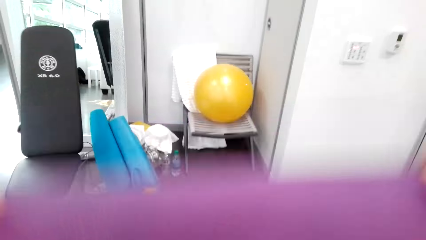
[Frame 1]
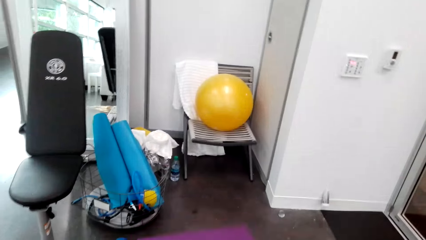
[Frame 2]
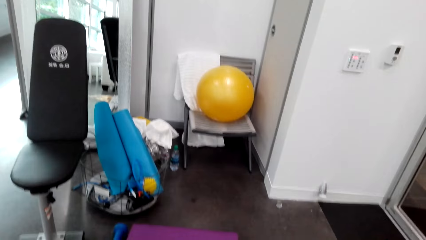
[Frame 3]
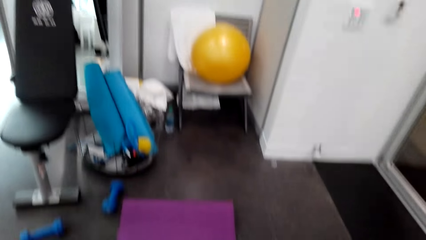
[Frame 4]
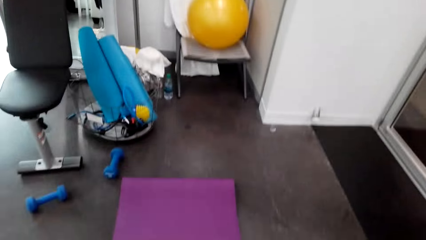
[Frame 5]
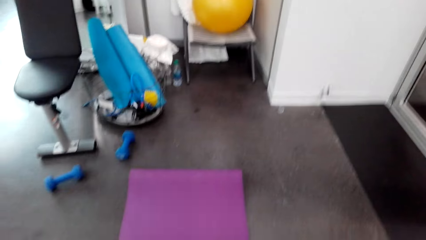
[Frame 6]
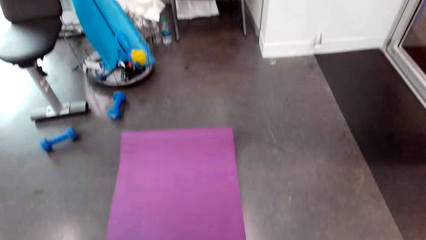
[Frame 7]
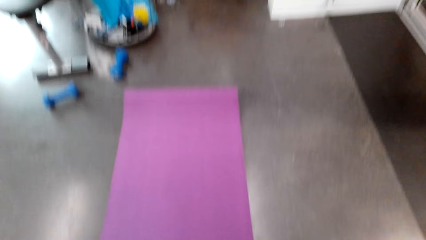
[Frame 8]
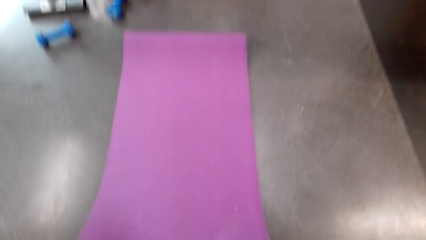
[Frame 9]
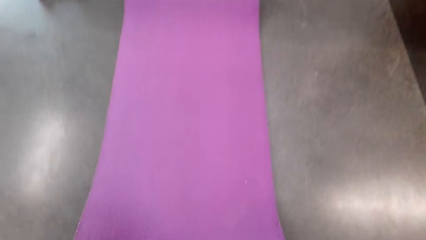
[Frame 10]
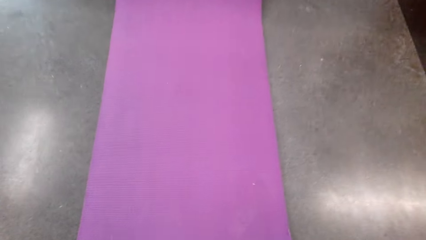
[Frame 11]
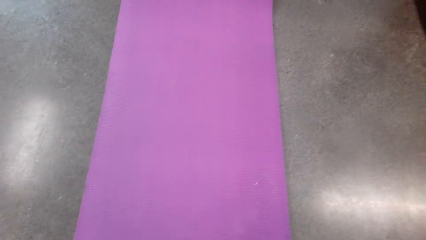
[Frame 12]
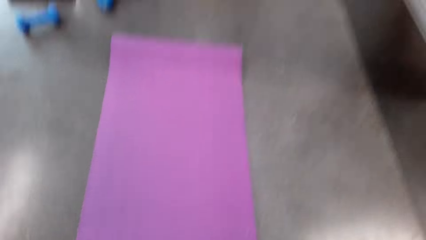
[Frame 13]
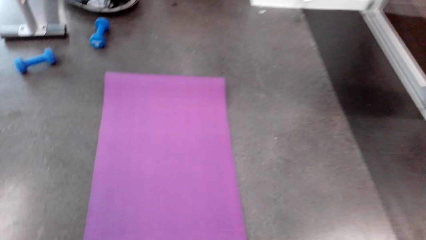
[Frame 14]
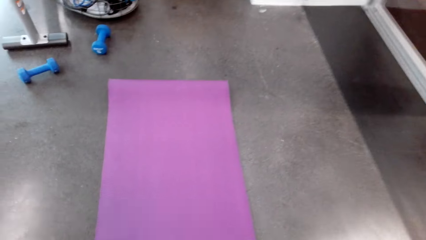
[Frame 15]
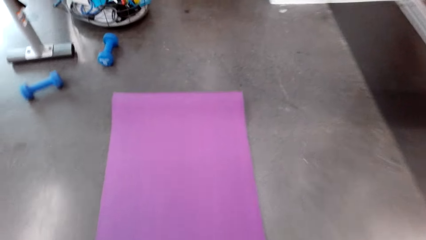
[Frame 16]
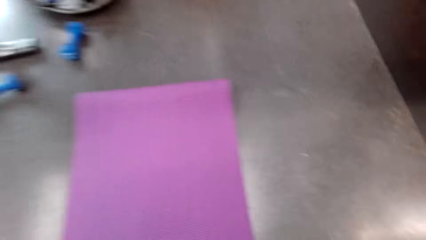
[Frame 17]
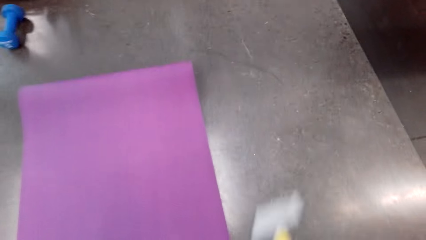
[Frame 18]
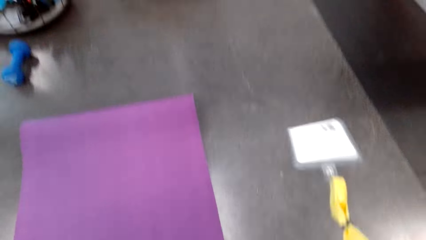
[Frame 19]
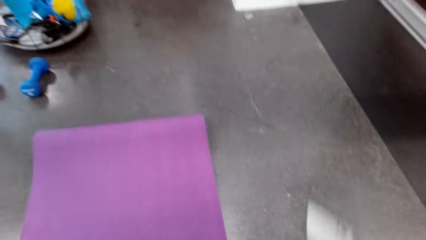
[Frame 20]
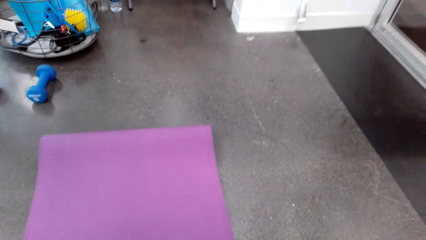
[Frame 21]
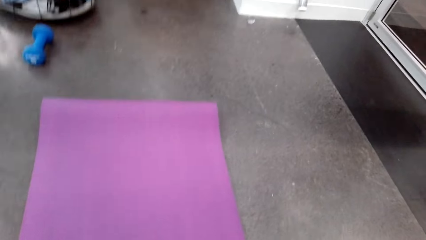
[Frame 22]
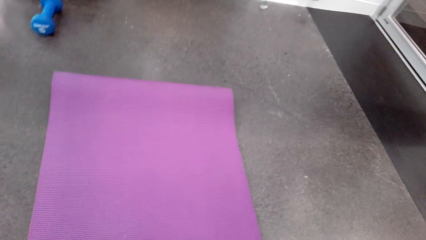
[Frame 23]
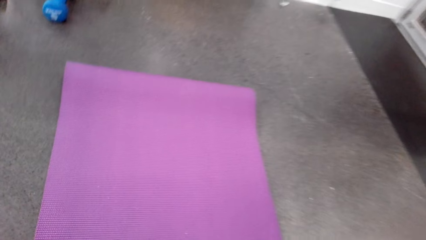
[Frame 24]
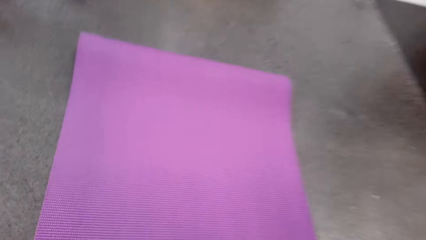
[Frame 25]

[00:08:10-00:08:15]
The camera wearer unfolds the mat.

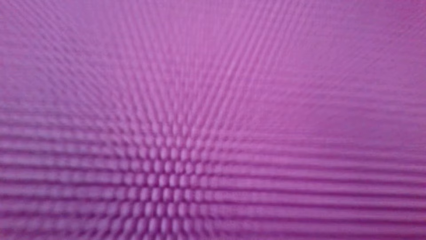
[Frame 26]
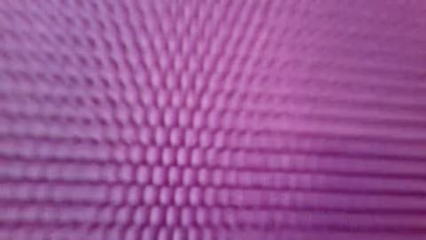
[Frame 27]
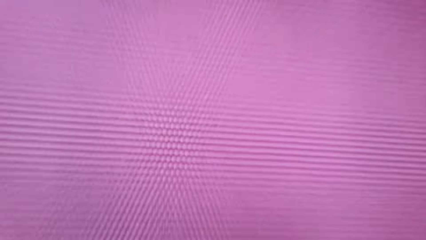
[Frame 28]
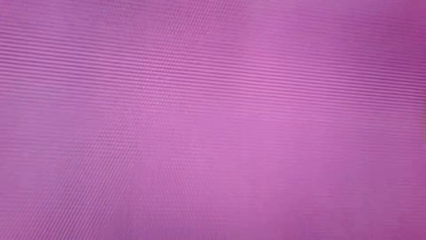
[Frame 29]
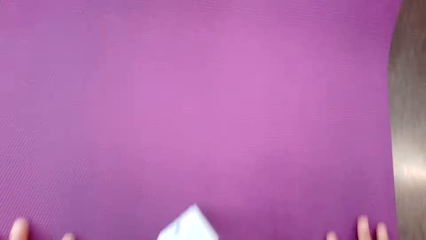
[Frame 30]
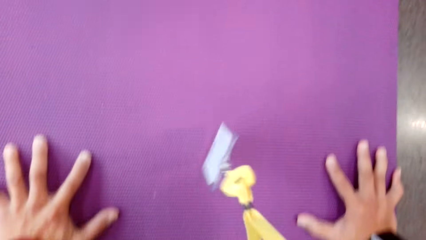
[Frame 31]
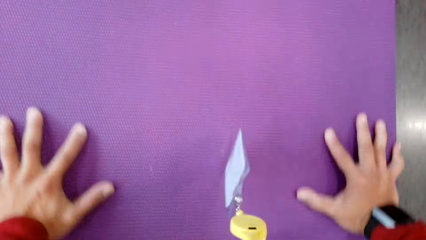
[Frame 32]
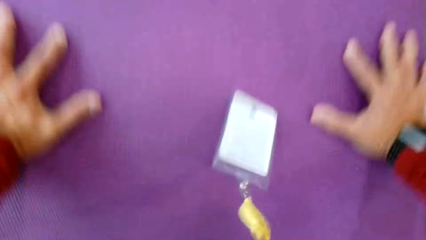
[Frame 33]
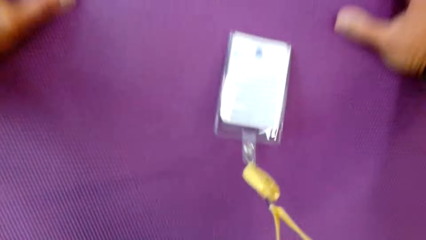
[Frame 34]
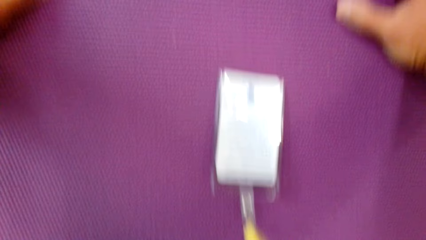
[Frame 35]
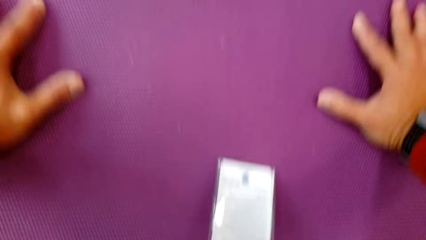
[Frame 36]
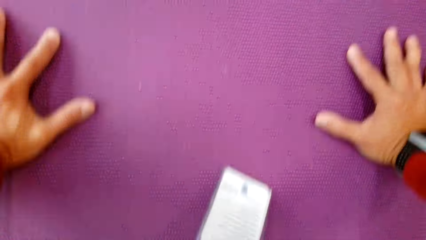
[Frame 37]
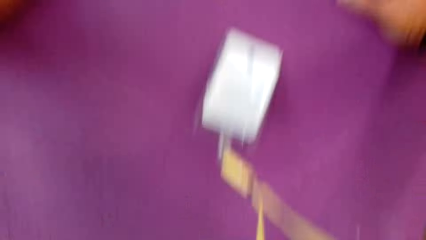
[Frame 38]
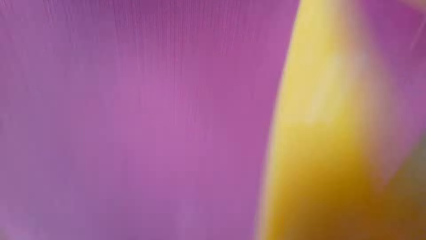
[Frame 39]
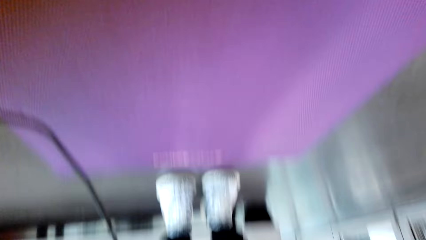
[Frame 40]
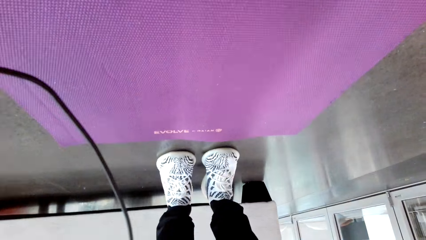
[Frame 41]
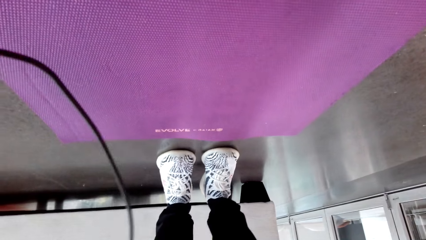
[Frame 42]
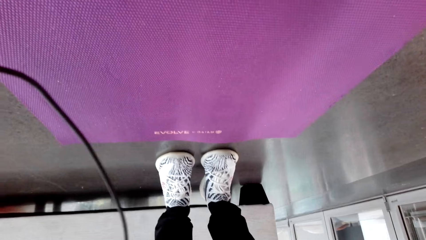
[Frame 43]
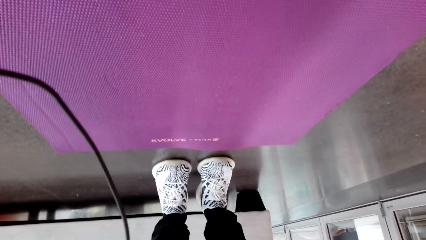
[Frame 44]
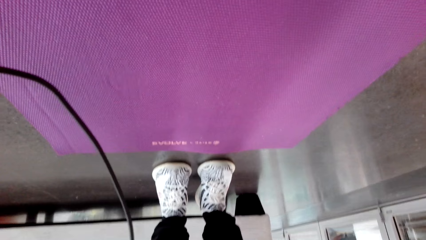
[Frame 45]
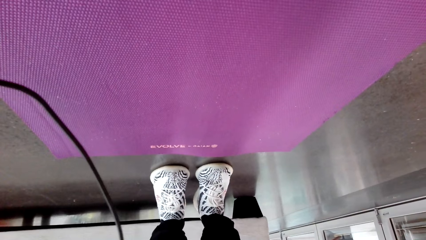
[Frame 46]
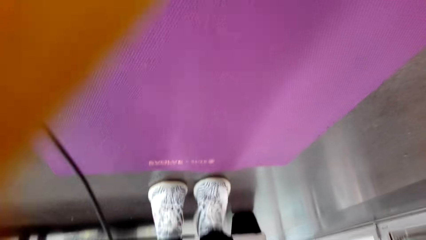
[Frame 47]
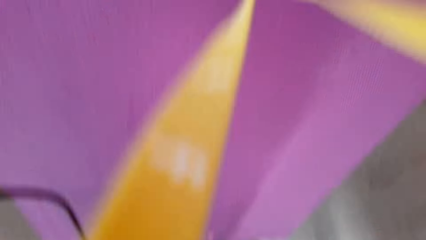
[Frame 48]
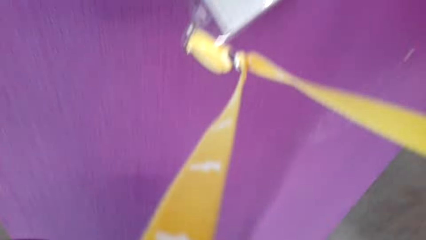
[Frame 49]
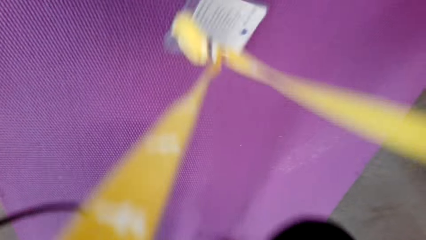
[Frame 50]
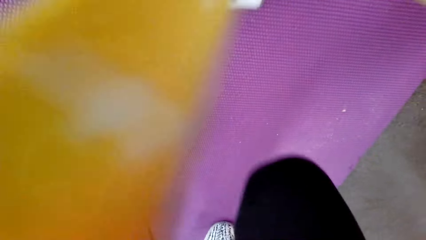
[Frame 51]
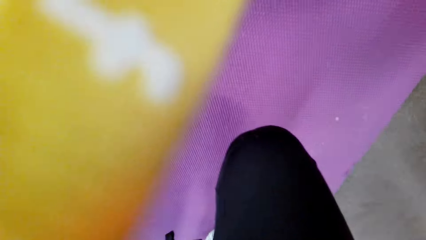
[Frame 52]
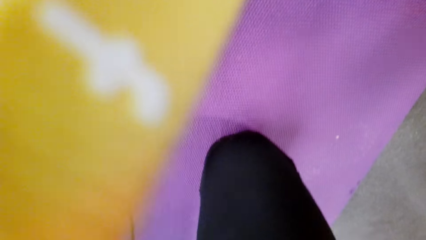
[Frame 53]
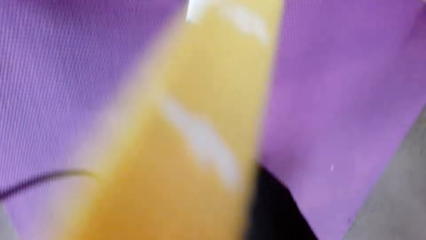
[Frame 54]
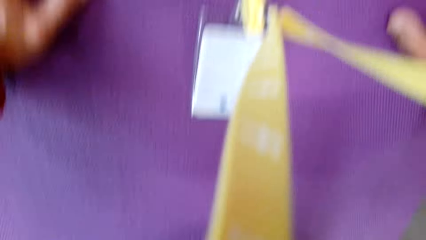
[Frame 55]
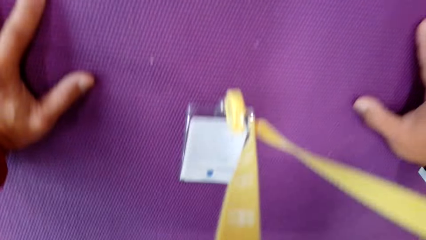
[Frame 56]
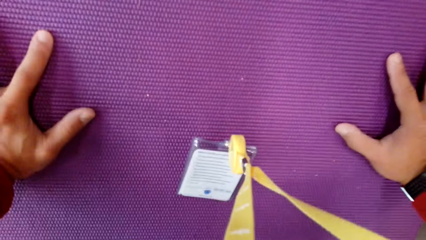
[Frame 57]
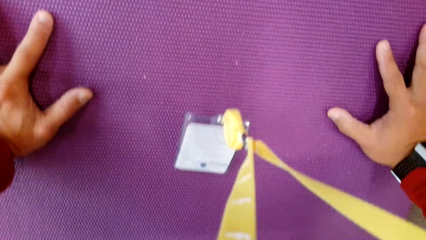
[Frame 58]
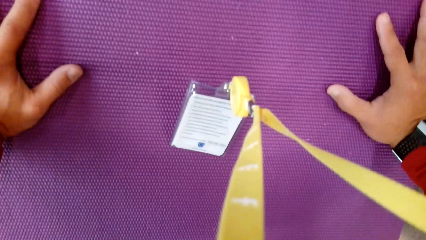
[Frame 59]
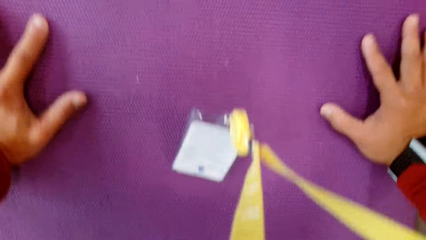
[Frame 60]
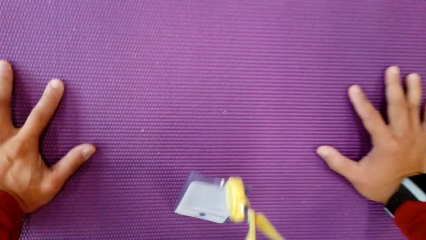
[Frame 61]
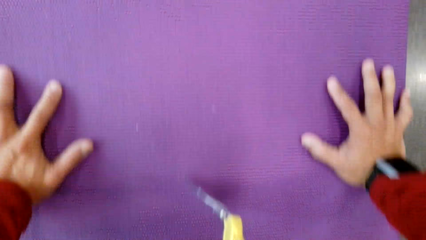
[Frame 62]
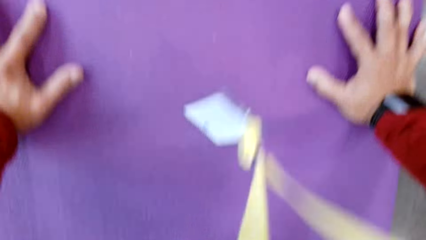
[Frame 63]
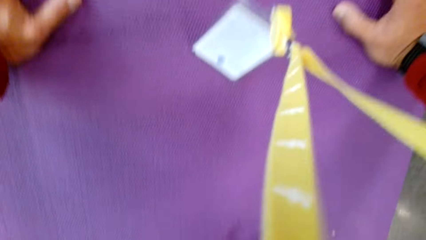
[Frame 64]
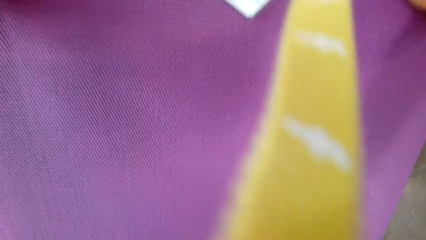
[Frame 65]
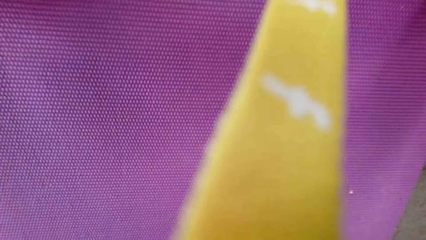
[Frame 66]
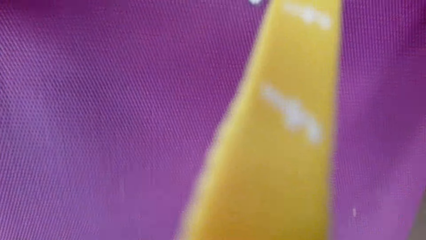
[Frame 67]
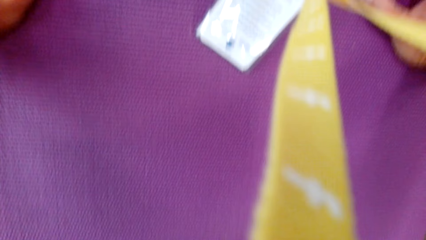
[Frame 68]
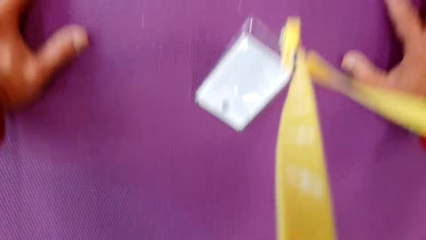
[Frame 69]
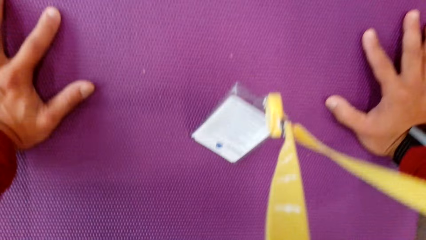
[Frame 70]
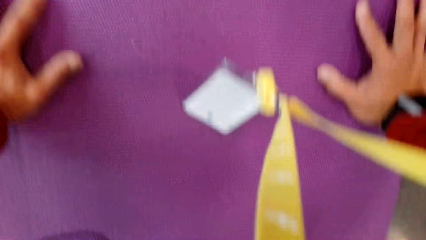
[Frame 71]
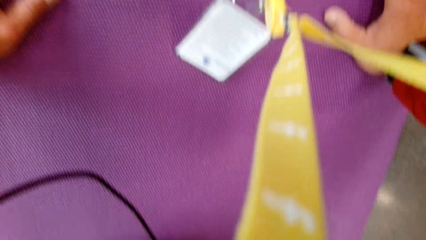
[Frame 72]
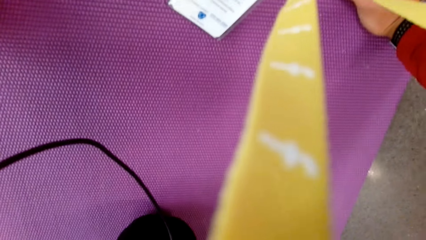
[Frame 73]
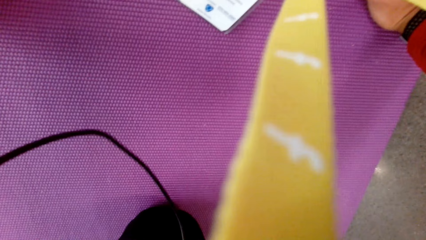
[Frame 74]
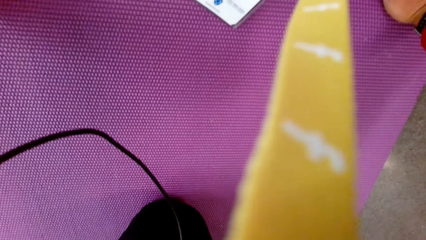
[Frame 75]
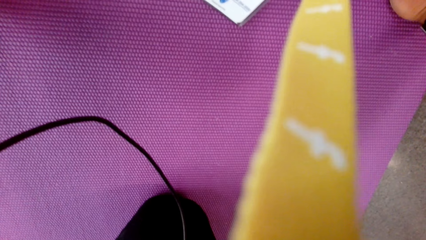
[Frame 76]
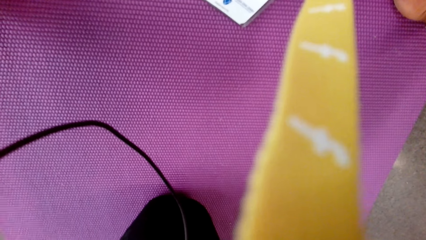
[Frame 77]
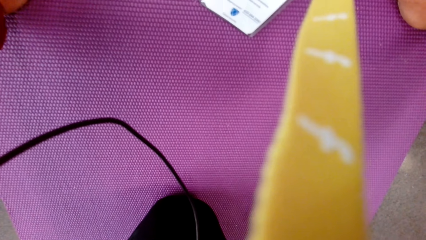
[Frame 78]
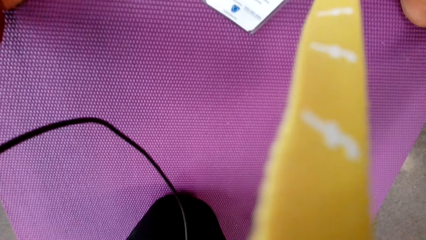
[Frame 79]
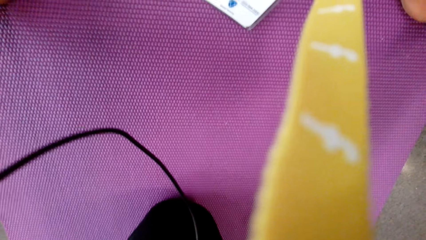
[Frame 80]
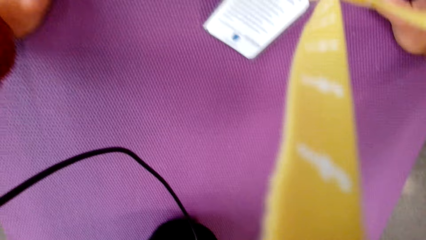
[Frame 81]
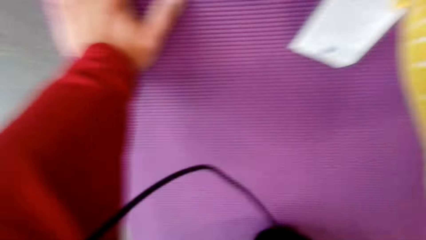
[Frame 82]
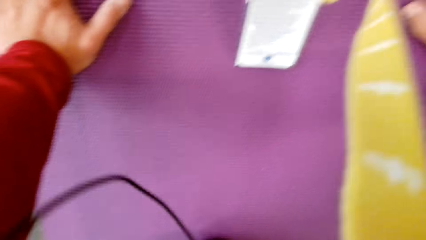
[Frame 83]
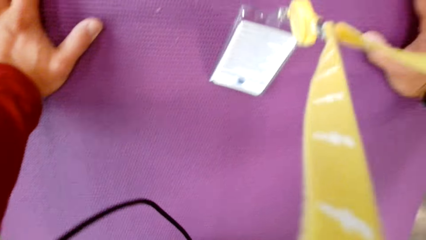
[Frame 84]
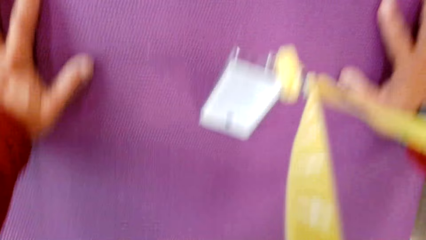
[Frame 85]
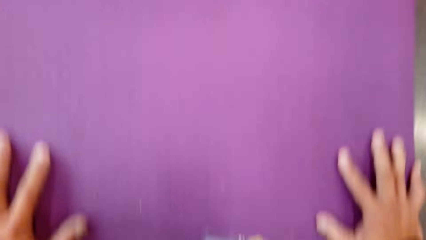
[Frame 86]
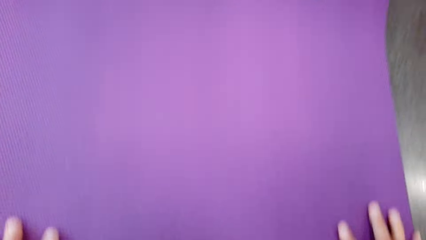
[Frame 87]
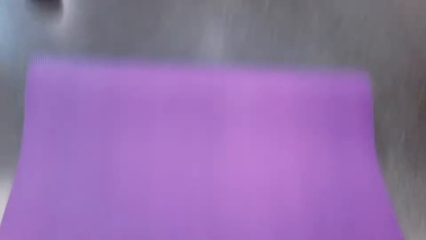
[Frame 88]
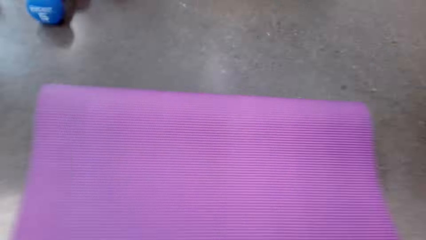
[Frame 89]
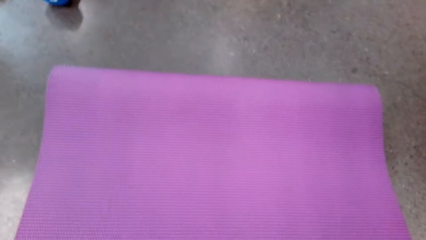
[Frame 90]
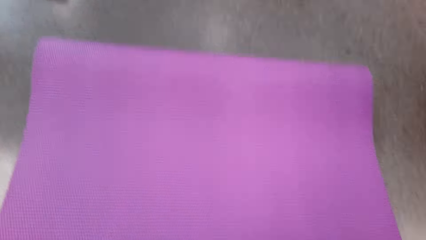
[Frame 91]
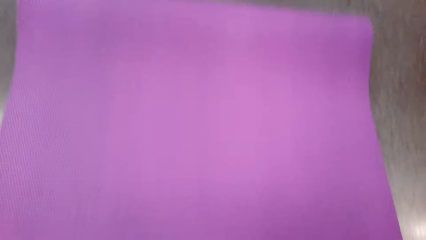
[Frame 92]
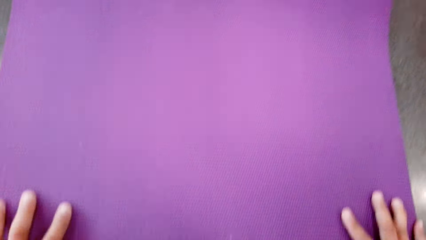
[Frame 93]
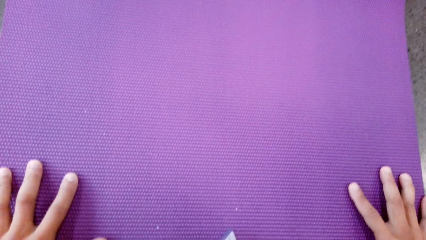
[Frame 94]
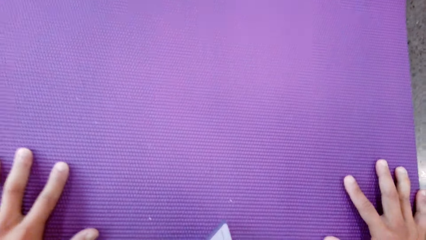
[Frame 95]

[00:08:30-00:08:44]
The camera wearer places his hands on the mat.
